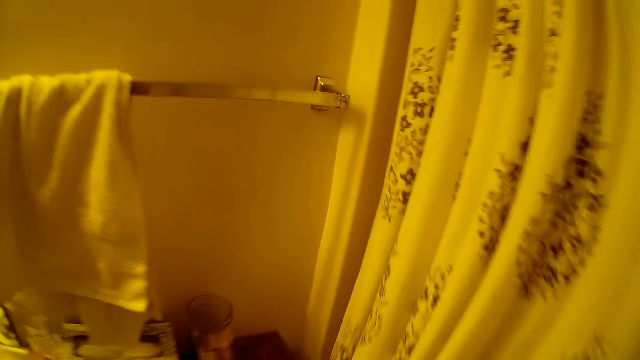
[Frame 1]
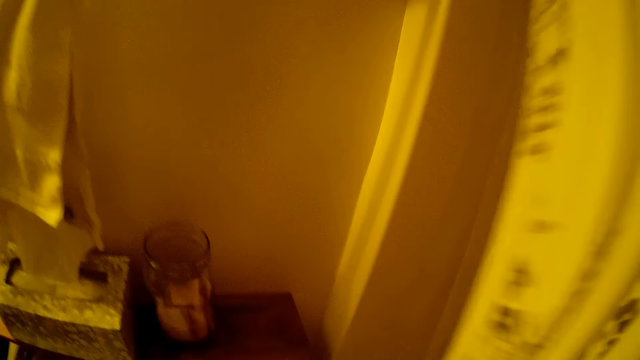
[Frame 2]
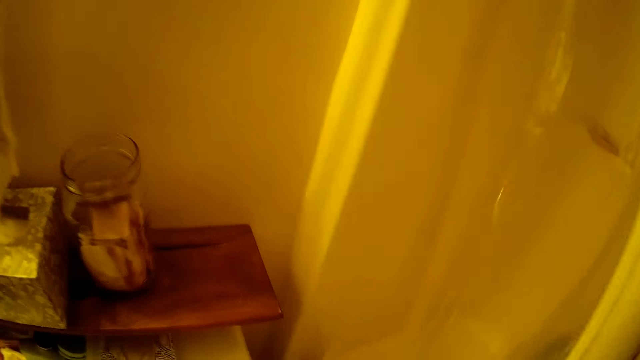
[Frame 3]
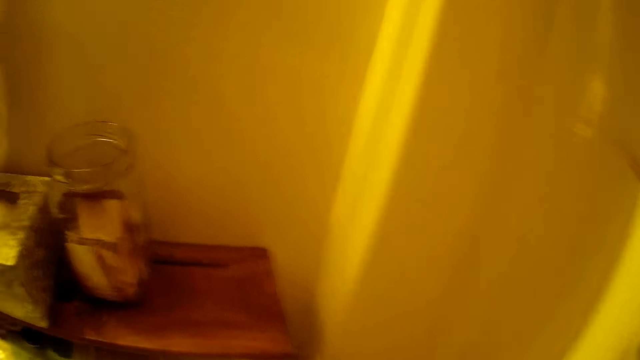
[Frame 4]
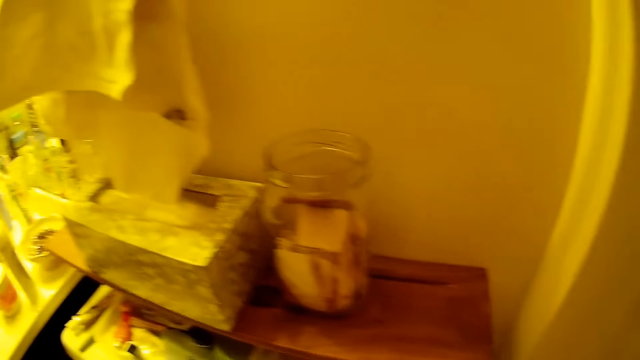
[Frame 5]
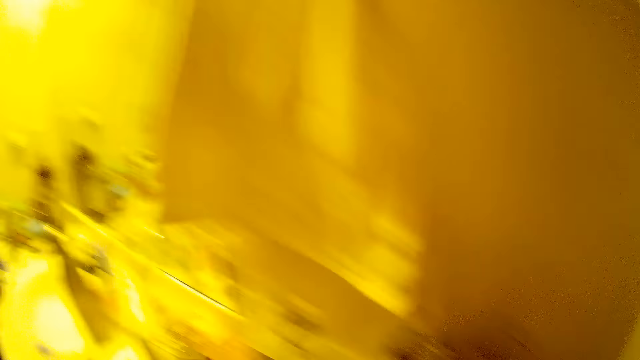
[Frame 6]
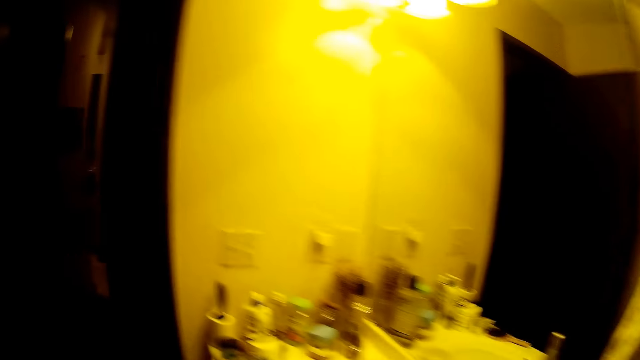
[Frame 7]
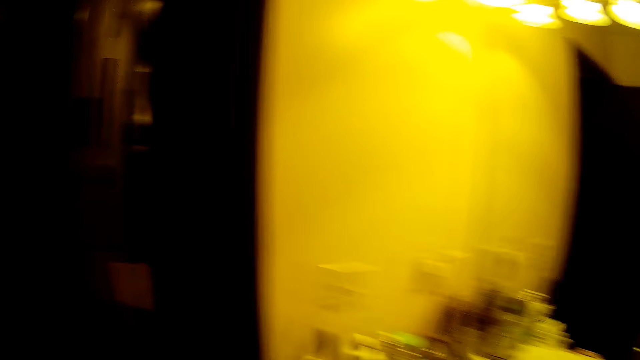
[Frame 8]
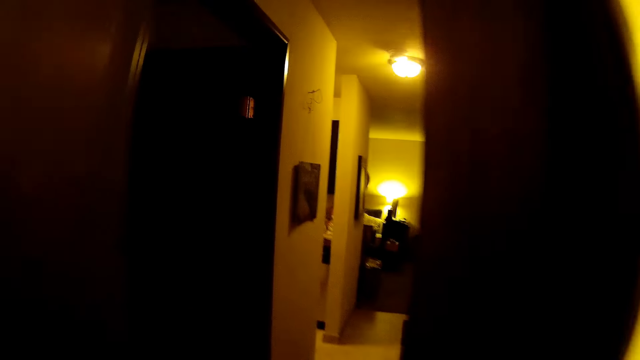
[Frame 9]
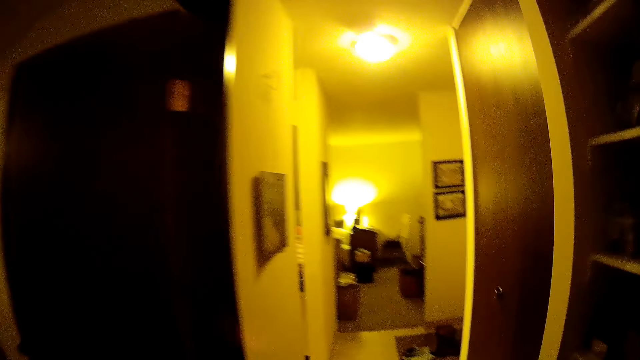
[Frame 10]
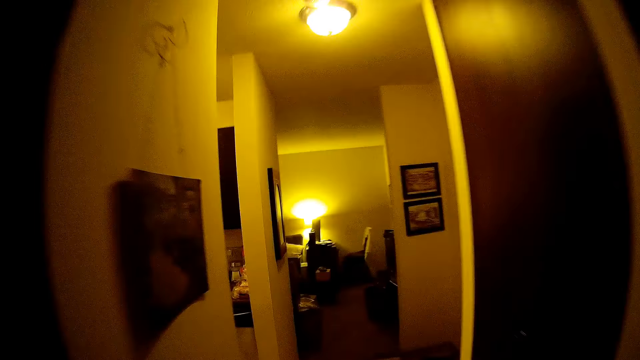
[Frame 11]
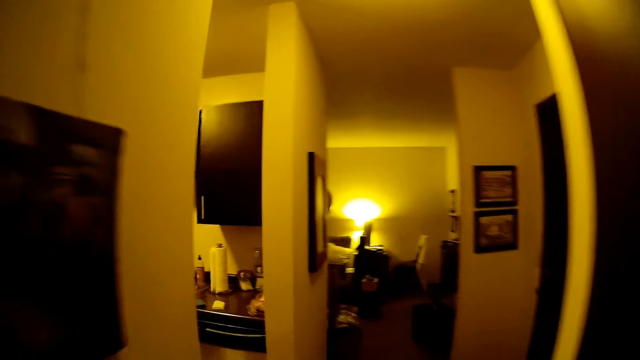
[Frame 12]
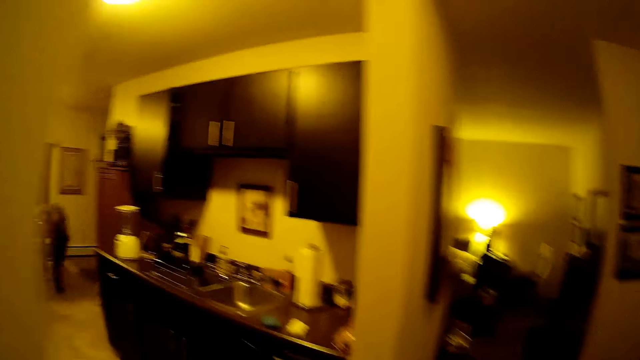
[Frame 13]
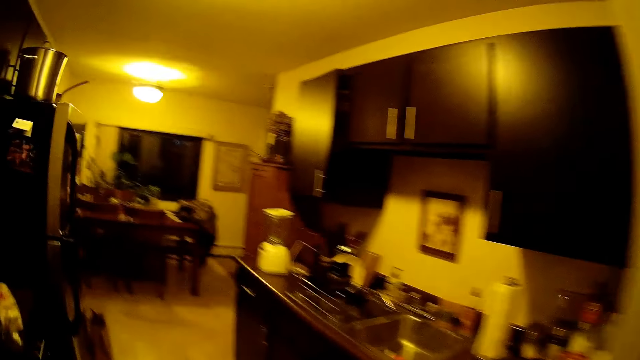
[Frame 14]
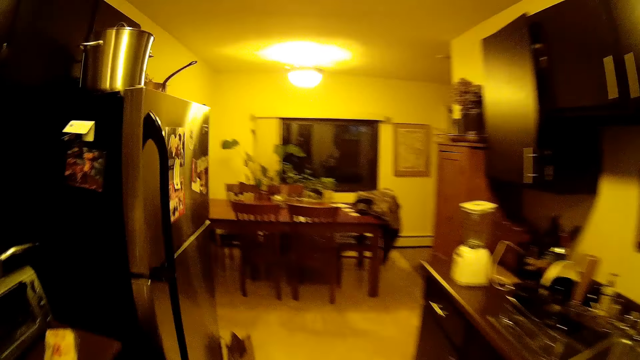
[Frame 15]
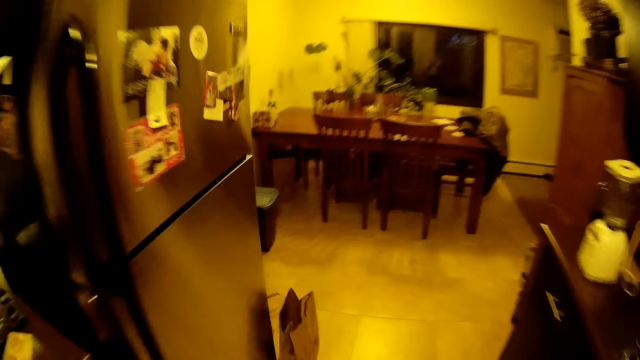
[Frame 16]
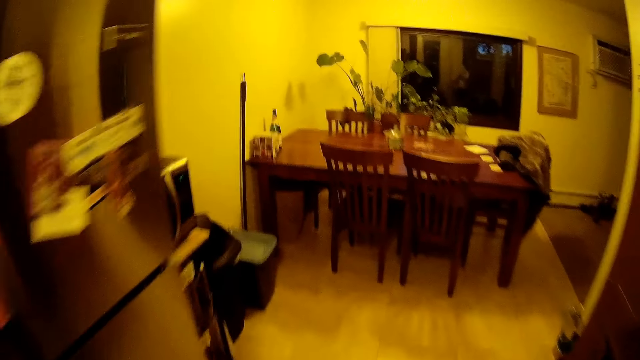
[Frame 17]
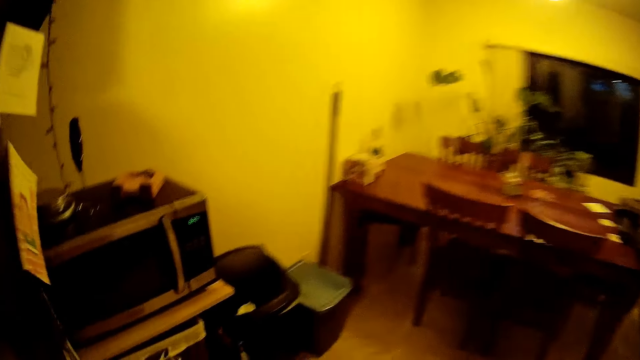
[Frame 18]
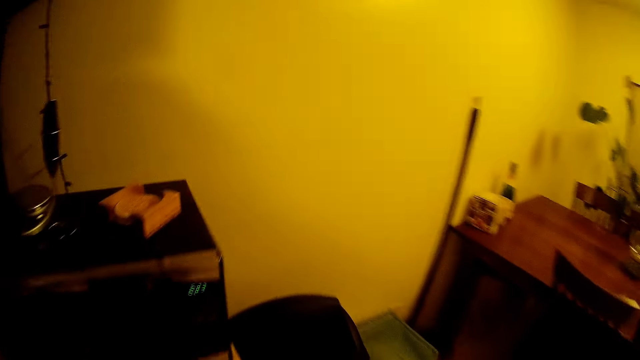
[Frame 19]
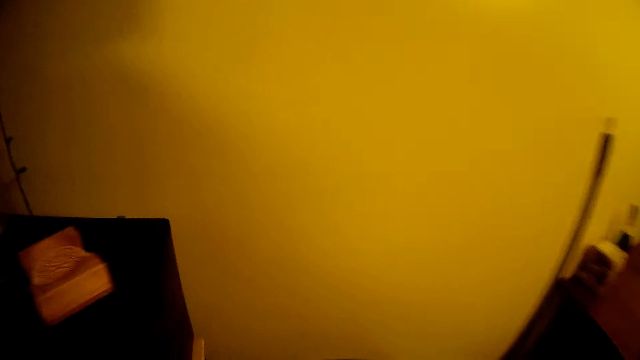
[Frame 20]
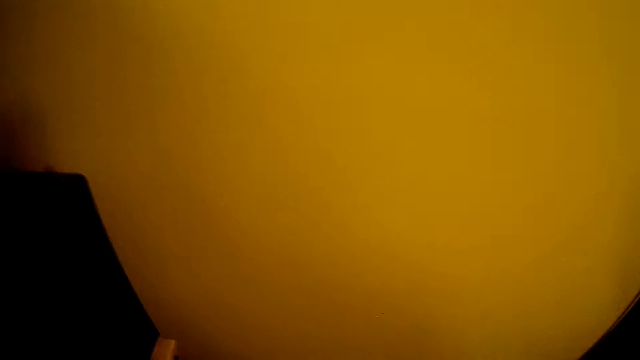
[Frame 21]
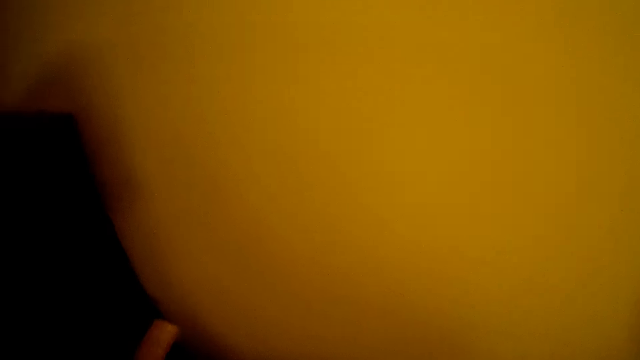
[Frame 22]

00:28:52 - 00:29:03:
The camera wearer walks around. She moves a curtain with her right hand. She walks out from the bathroom. She walks into the kitchen from the bathroom.

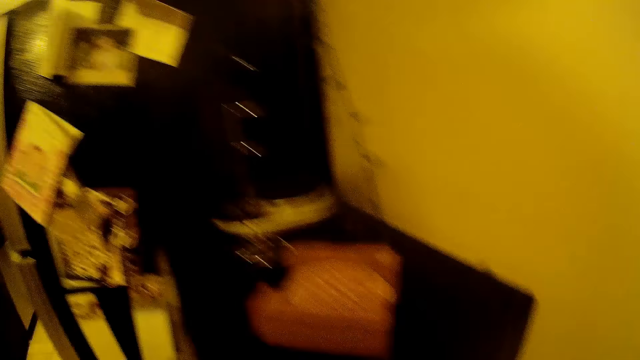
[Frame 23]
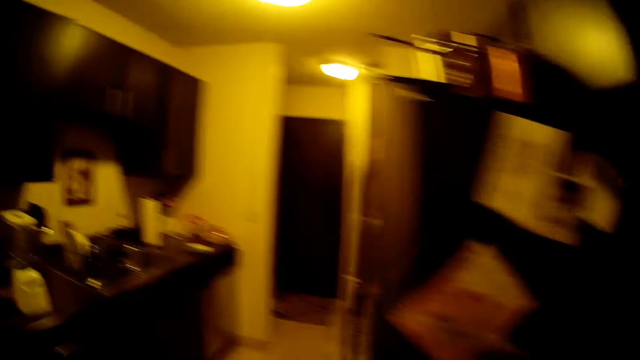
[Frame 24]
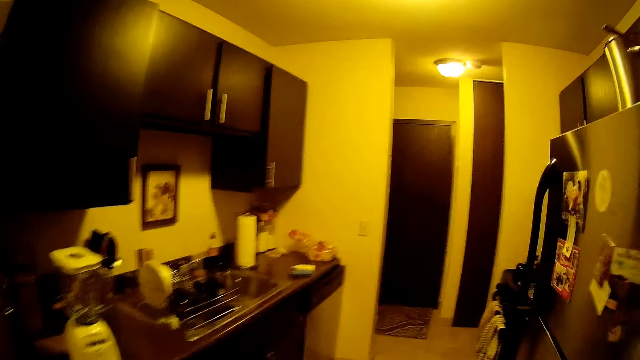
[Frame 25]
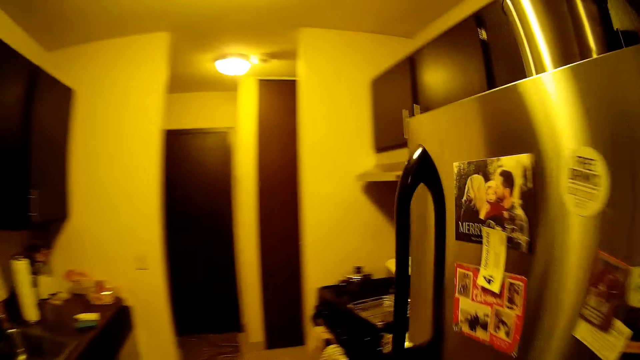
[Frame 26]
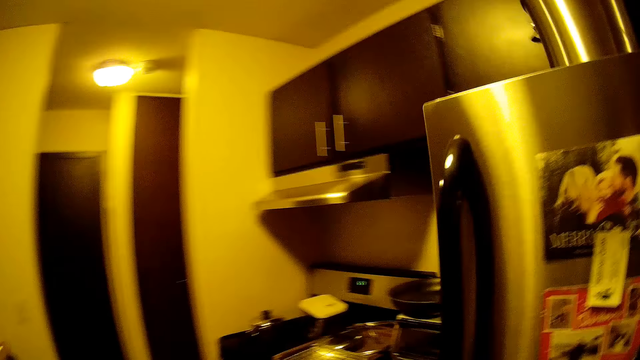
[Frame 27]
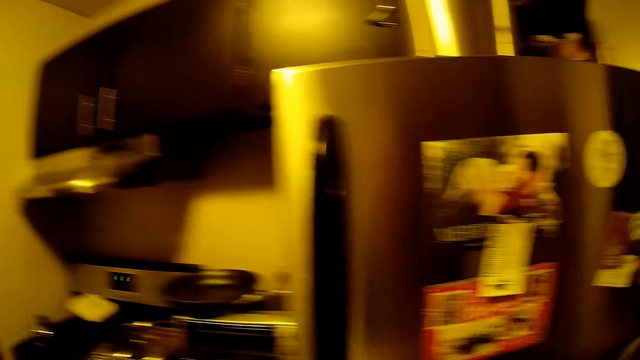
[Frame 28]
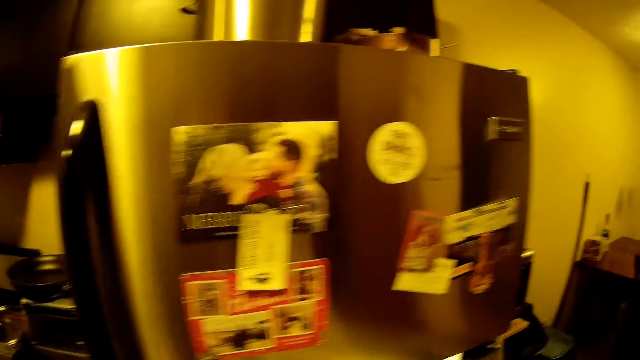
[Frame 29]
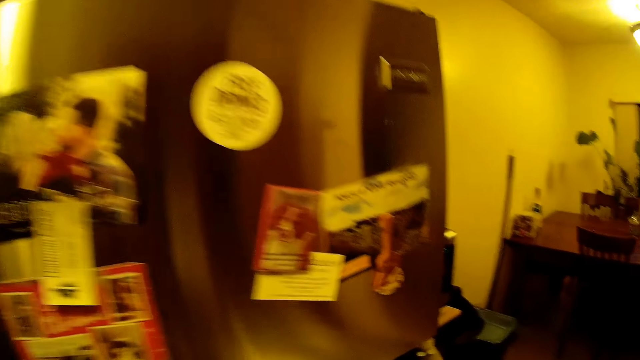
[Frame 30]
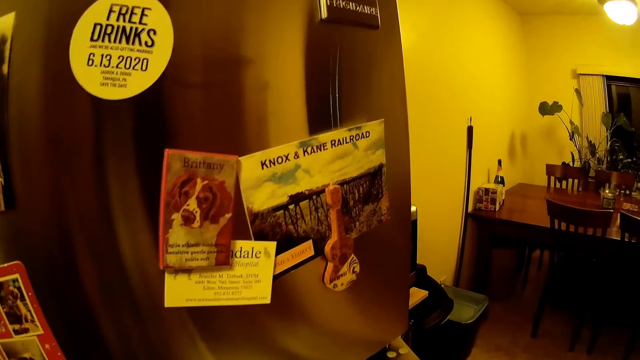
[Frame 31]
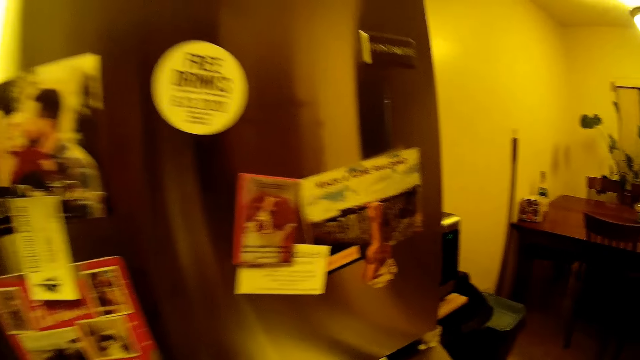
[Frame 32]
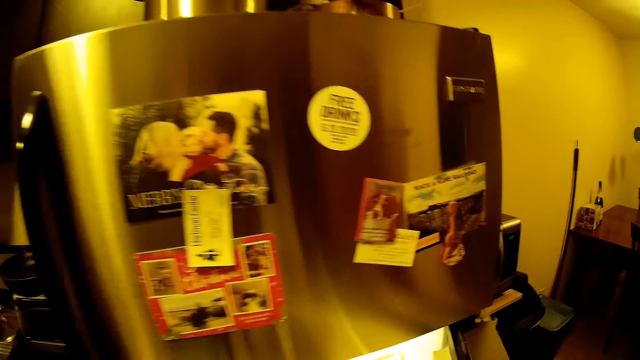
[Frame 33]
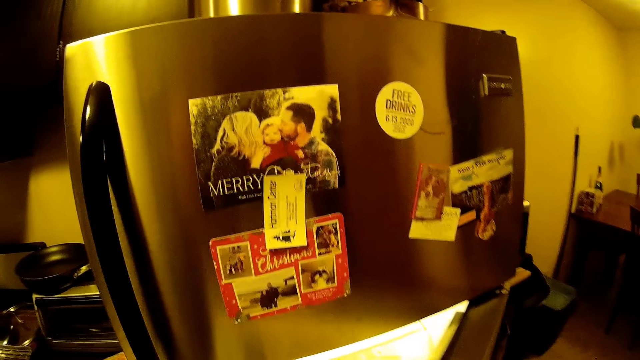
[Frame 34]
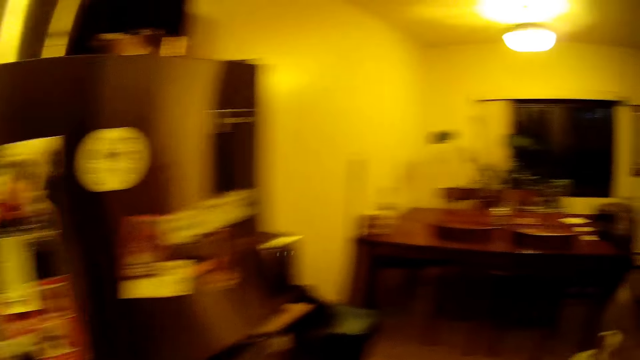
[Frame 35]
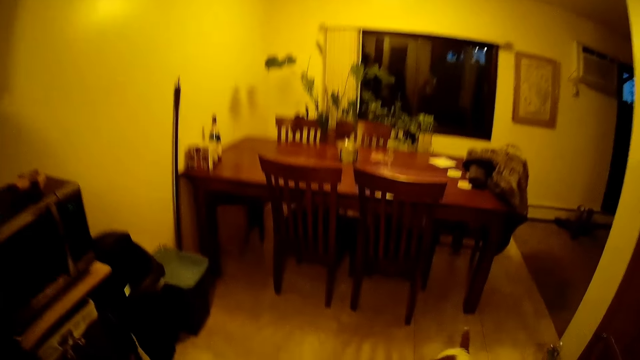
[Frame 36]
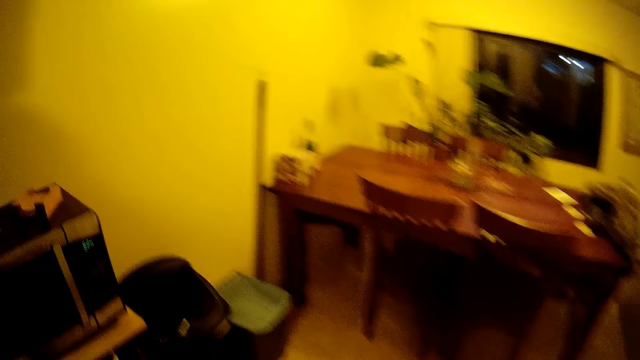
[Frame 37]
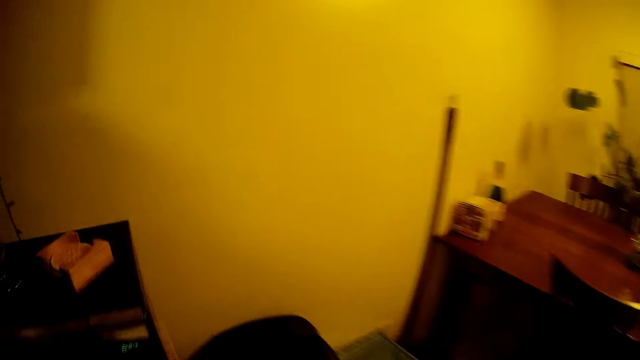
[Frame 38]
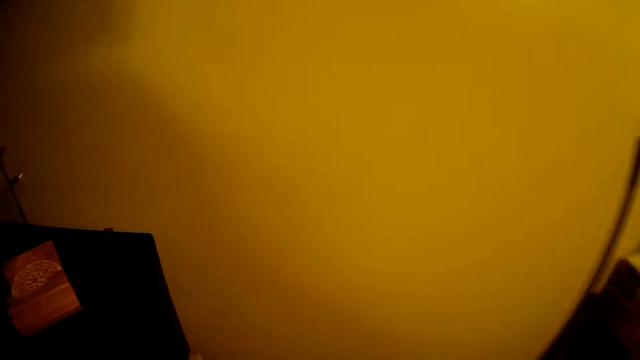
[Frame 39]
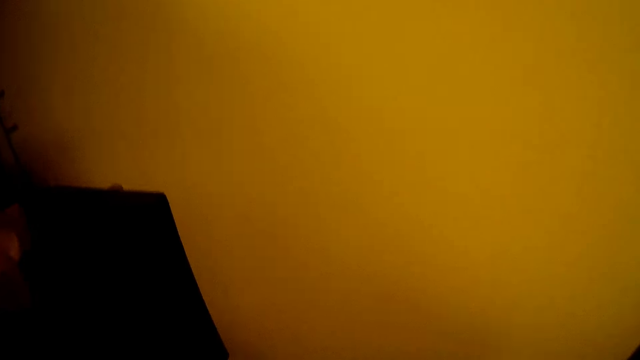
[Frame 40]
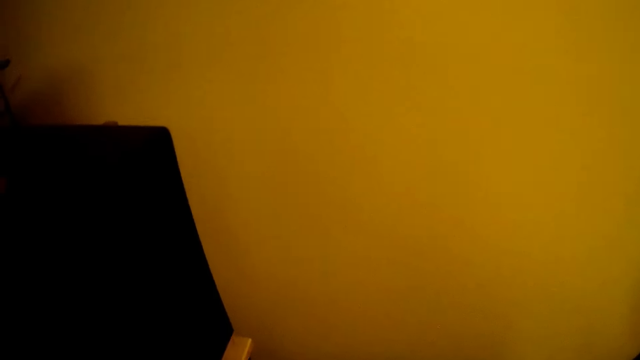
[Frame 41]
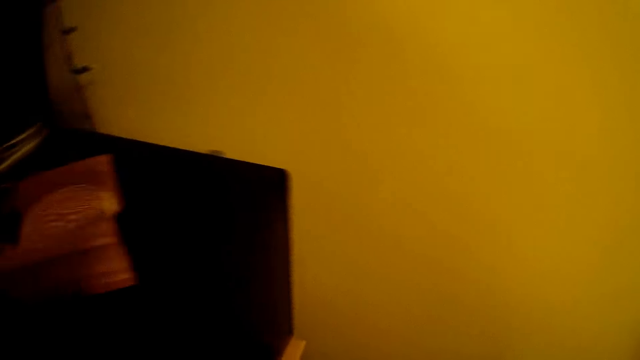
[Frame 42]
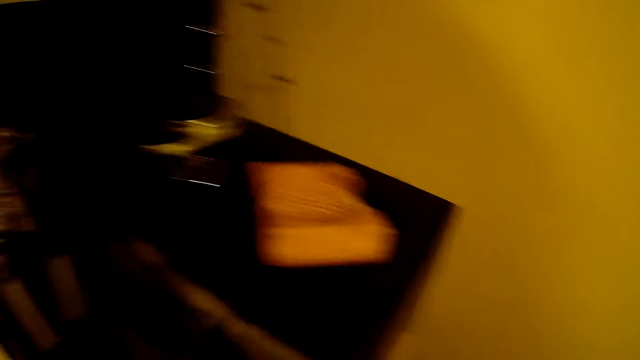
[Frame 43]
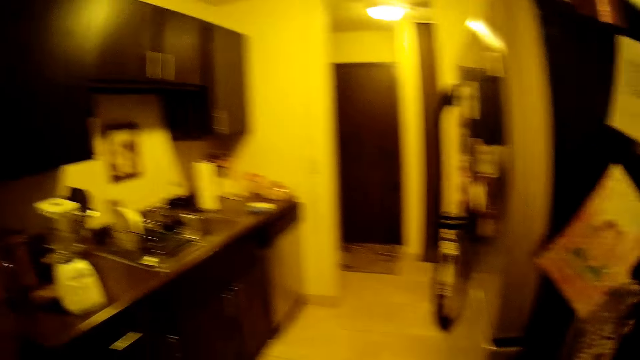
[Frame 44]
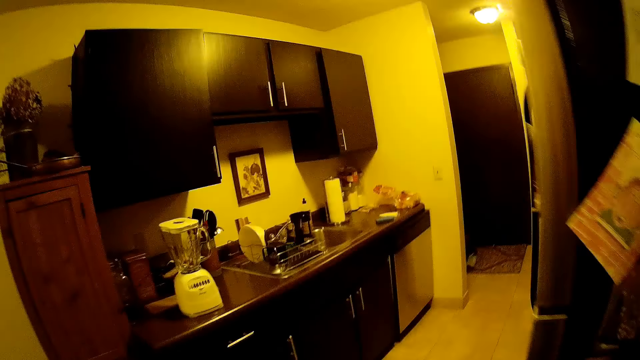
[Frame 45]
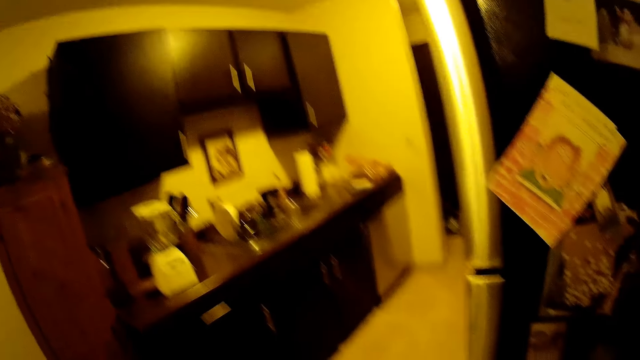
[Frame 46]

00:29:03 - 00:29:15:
The camera wearer opens a fridge with her right hand. She closes the door of the fridge with her right hand. She walks towards a waste bin.
